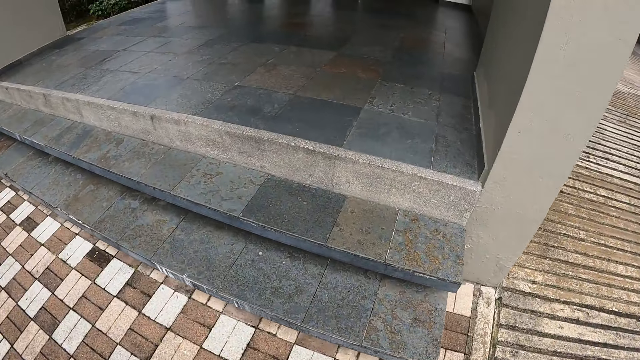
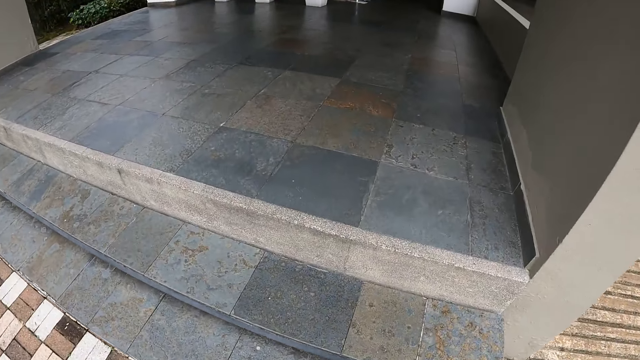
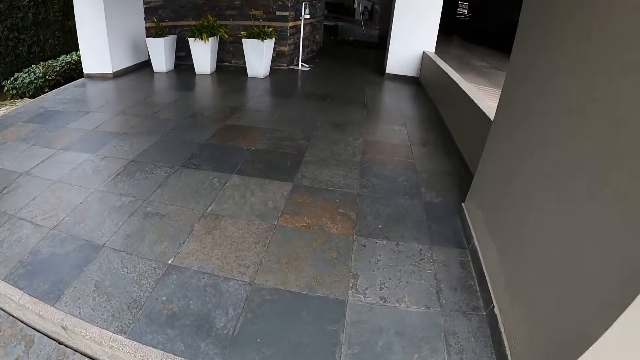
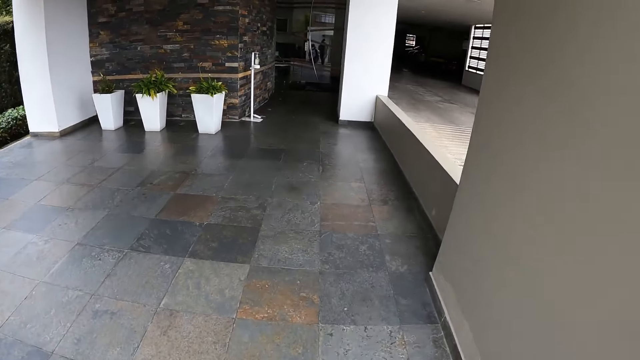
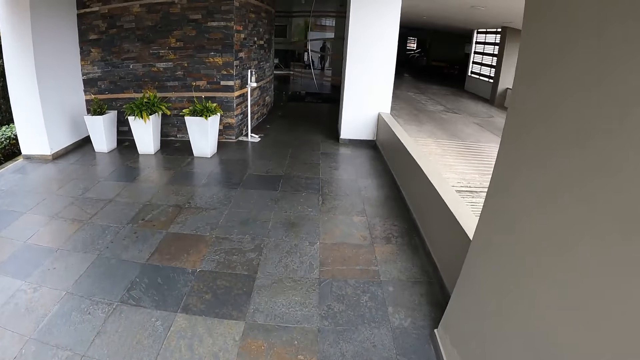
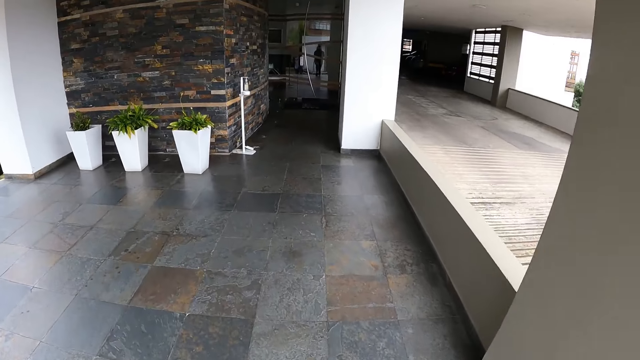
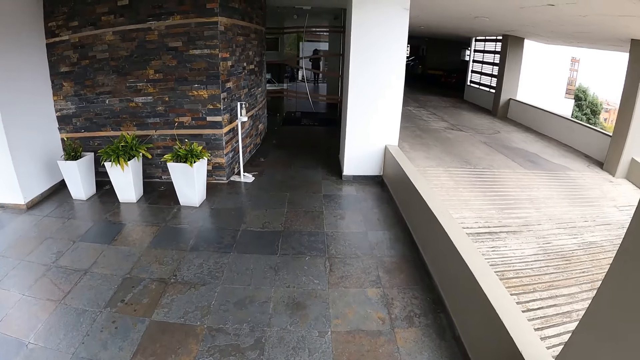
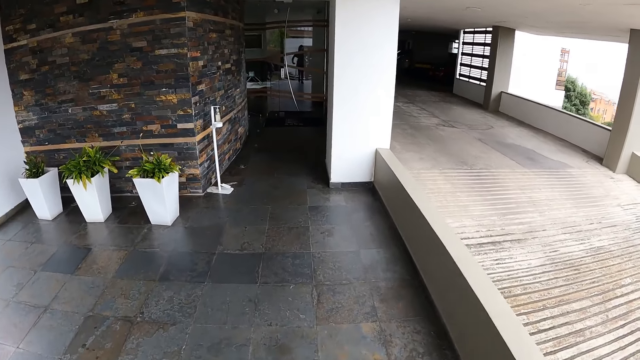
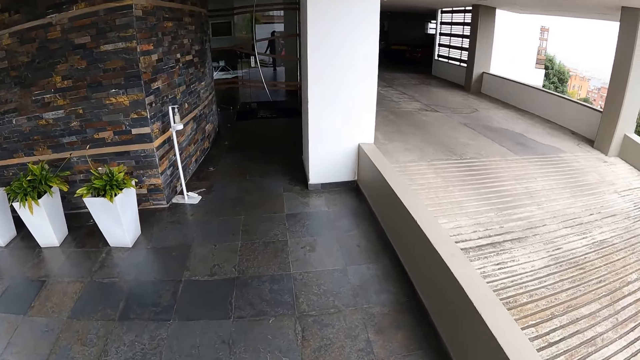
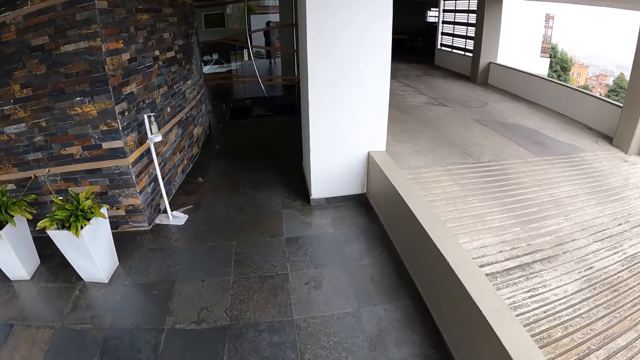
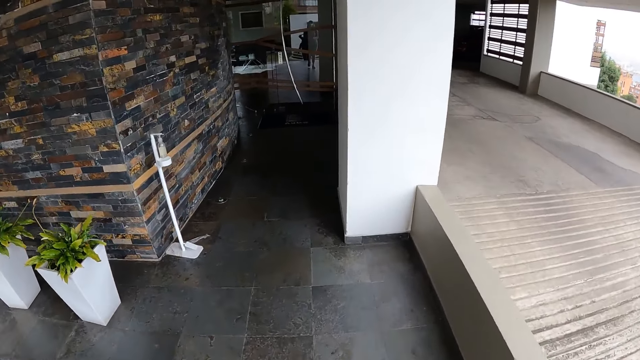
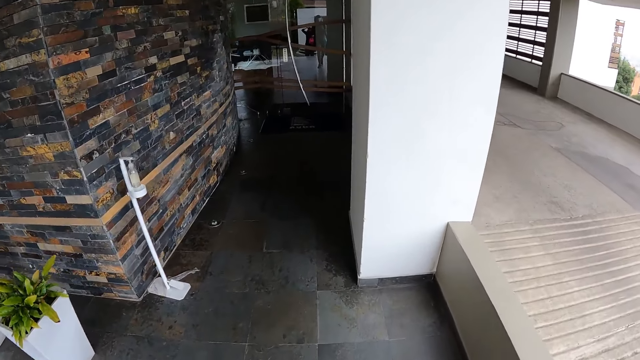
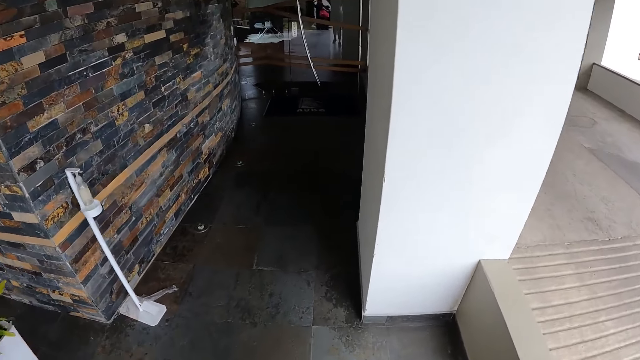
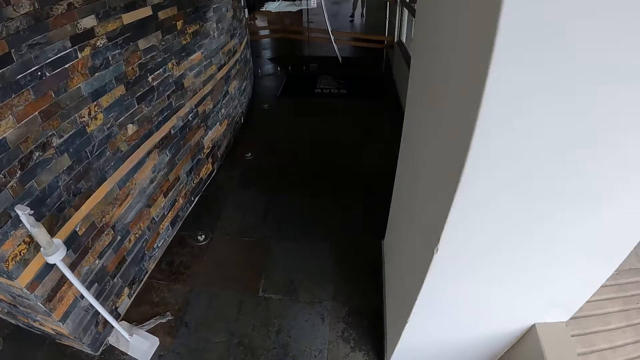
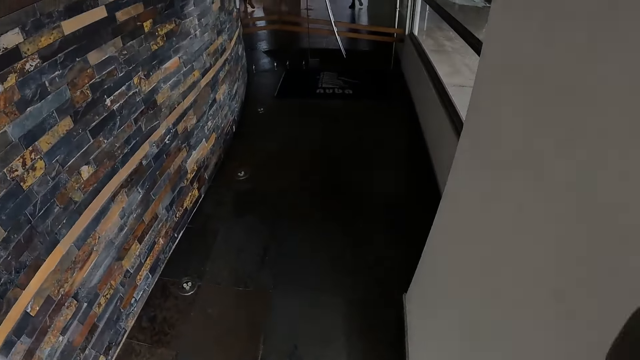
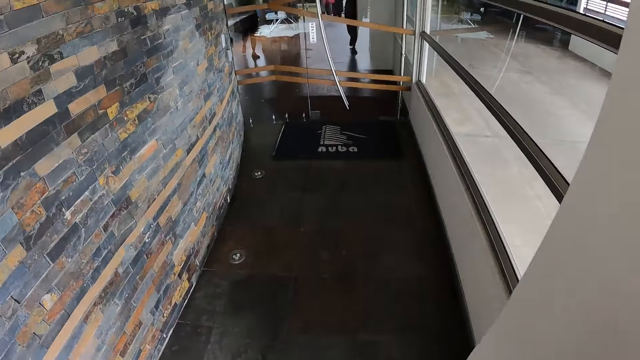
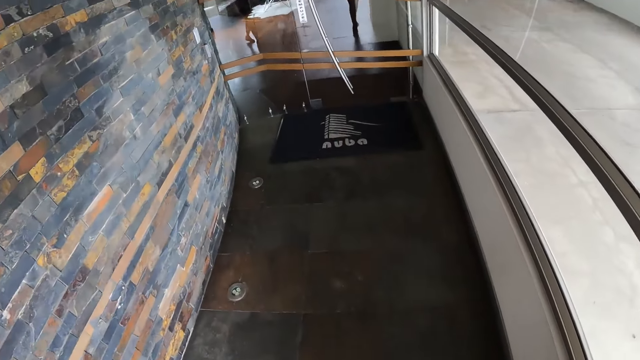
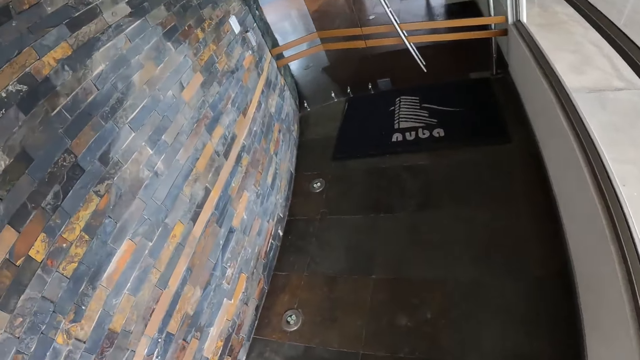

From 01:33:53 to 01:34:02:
The camera wearer climbs up a staircase. They walk through a corridor. They walk in the building.

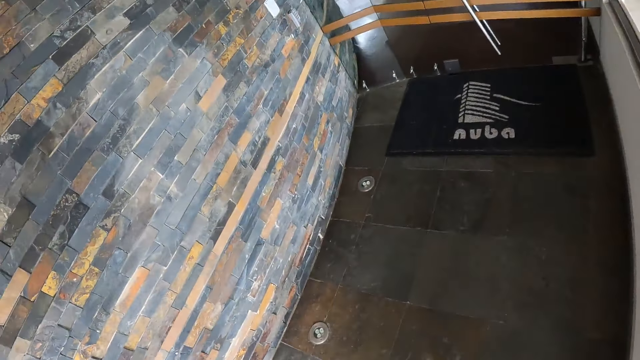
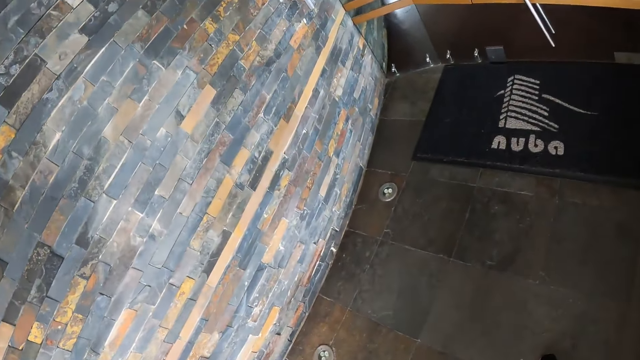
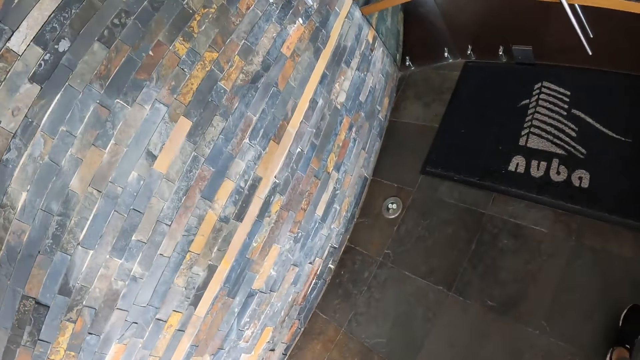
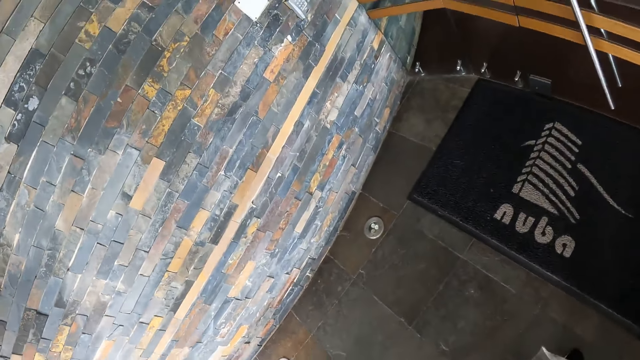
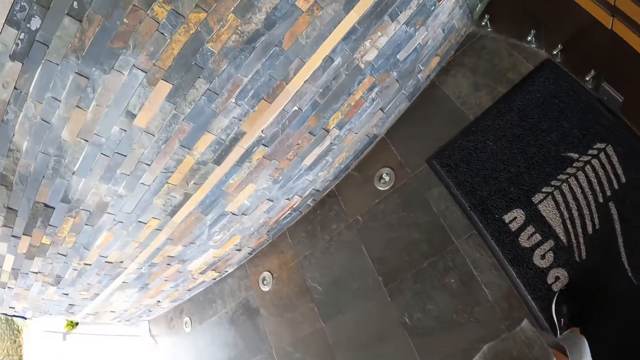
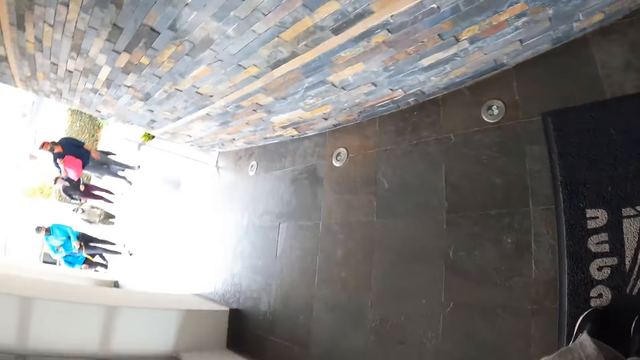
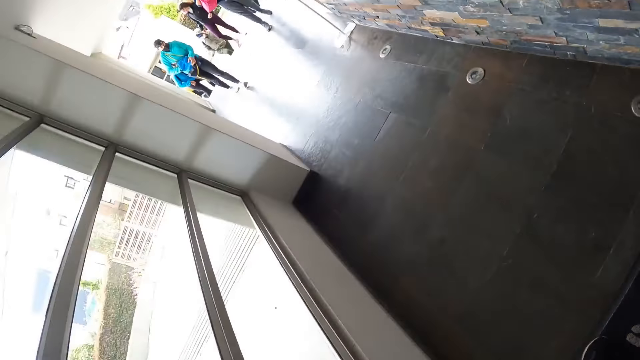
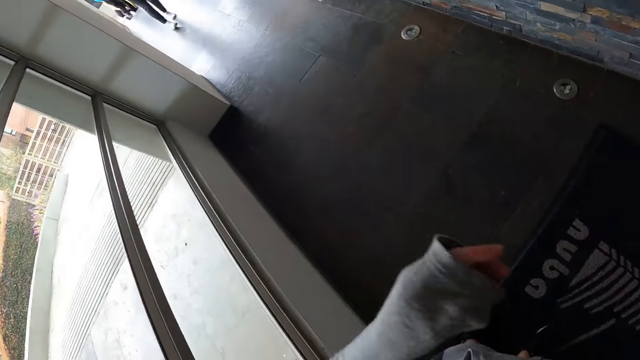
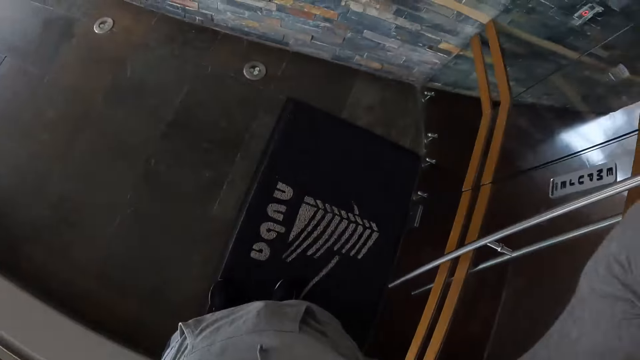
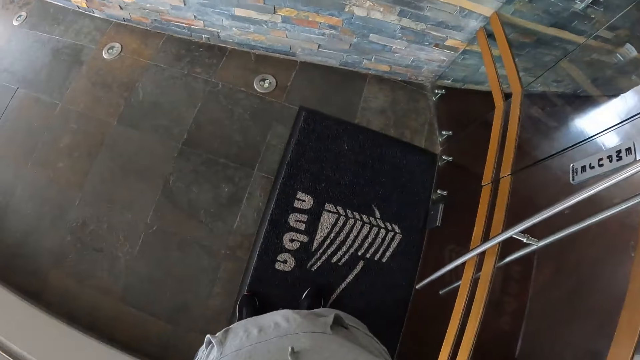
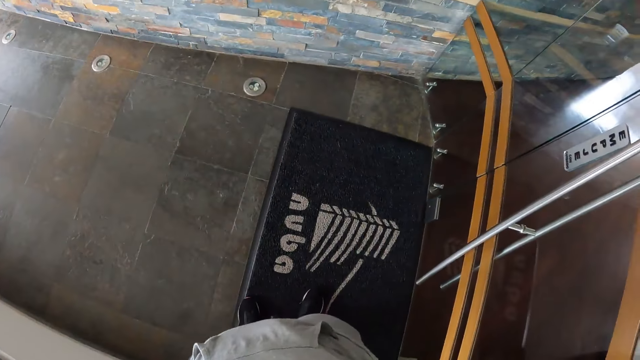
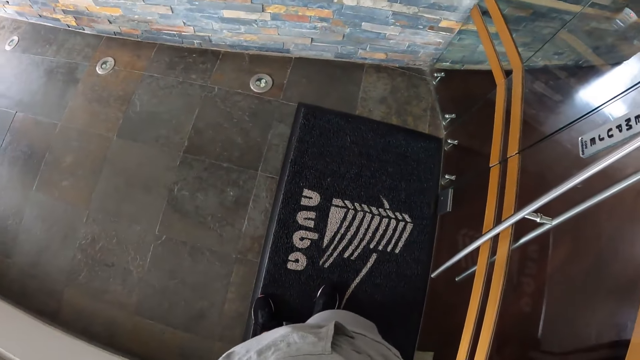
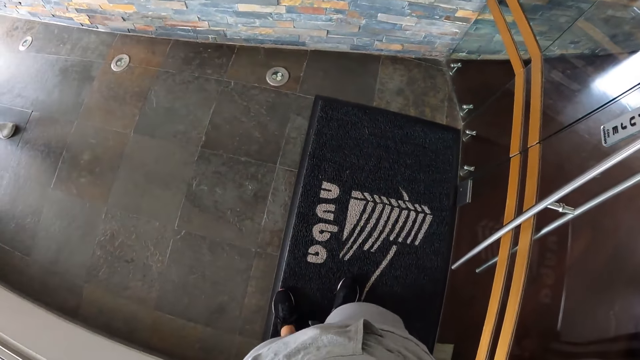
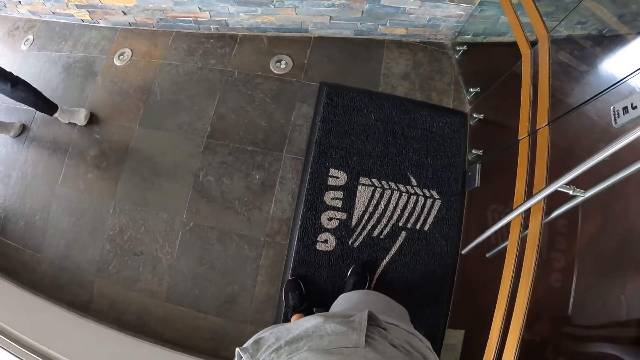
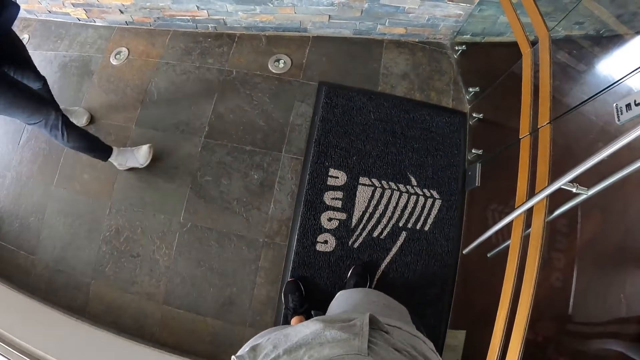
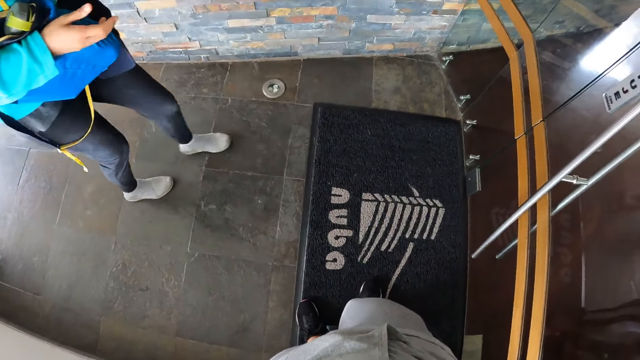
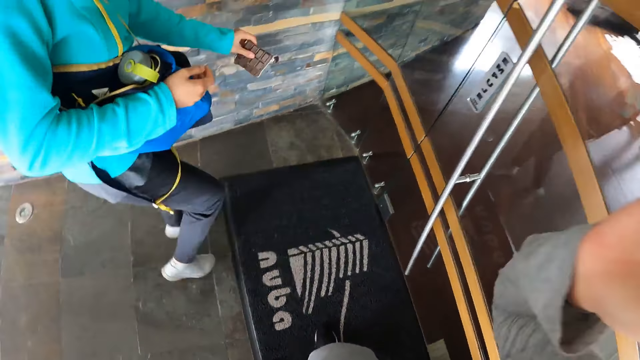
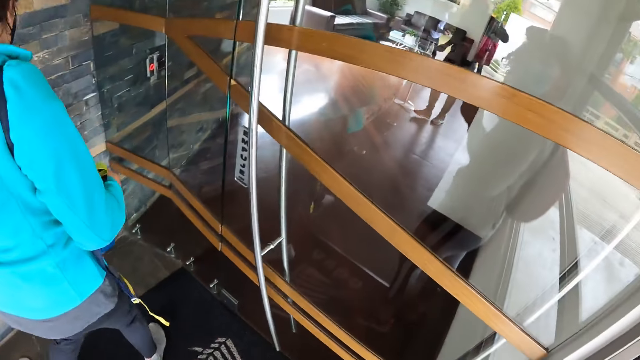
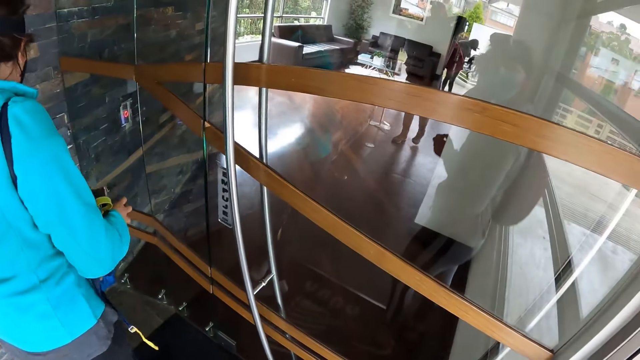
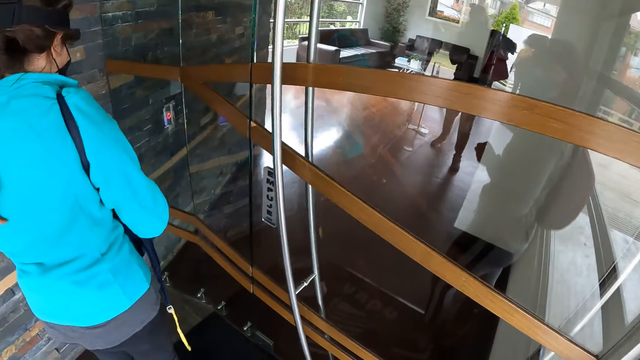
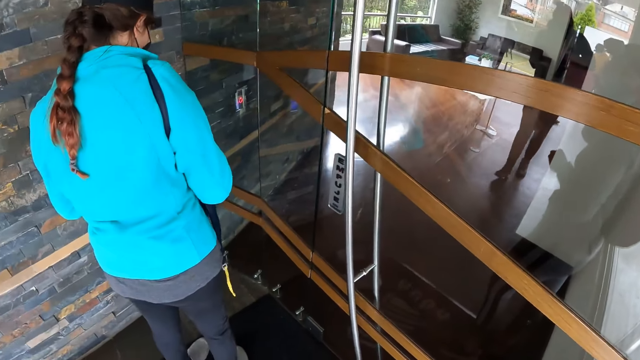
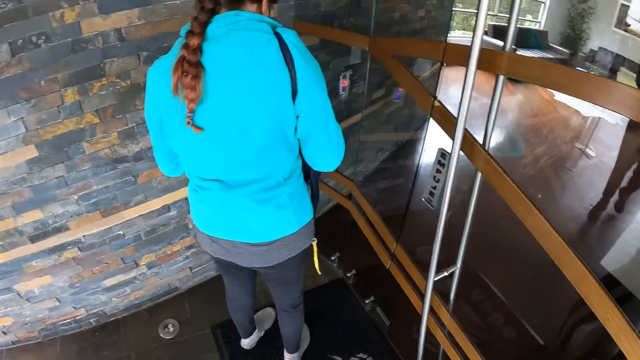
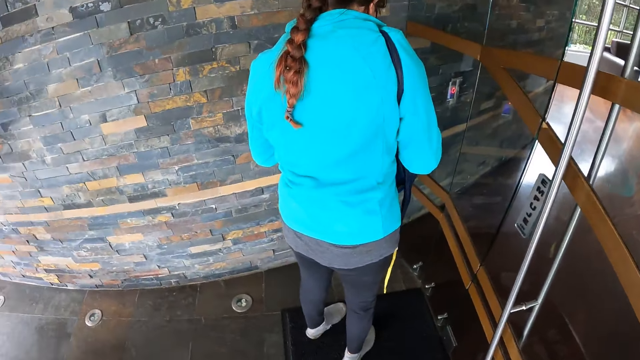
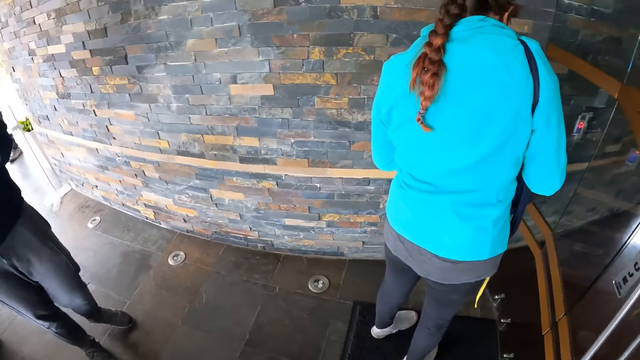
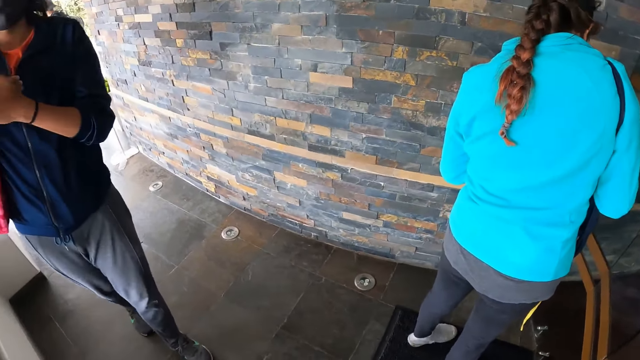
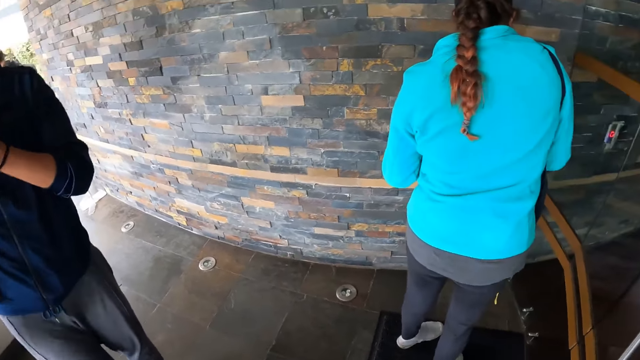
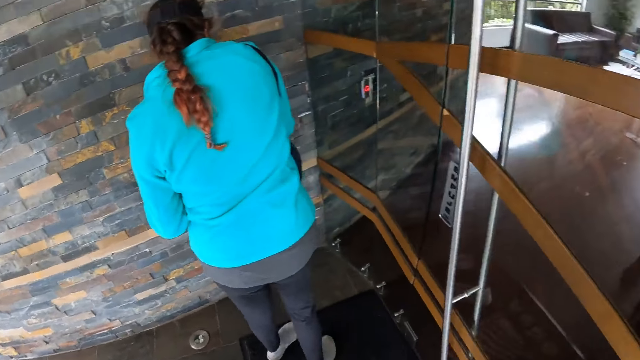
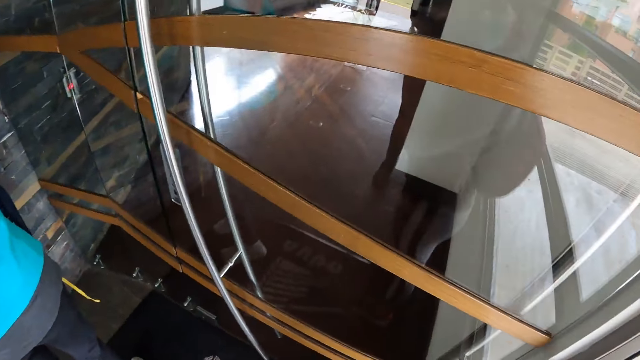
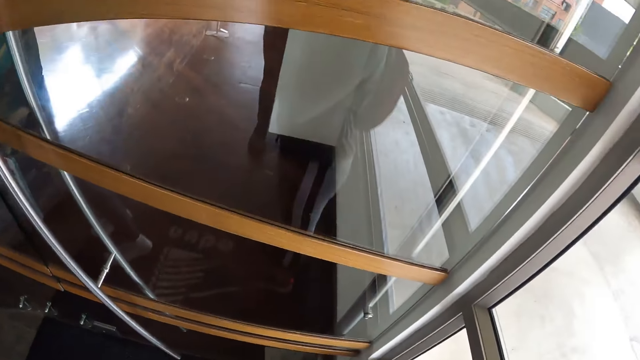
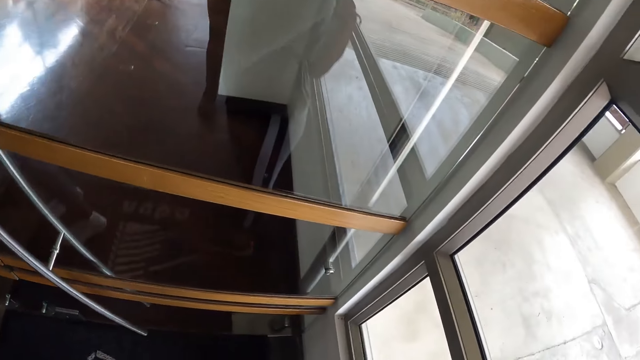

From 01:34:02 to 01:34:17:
The woman searches through a bag with her right hand. The woman holds a key with both hands.
